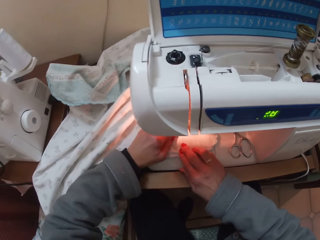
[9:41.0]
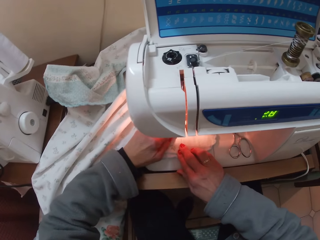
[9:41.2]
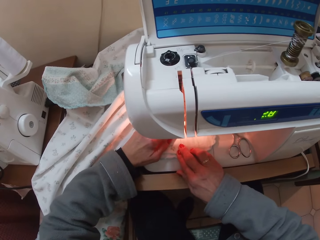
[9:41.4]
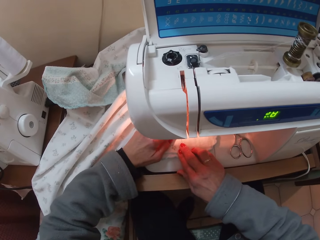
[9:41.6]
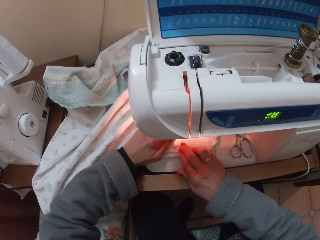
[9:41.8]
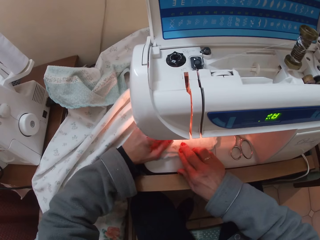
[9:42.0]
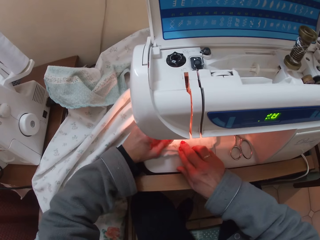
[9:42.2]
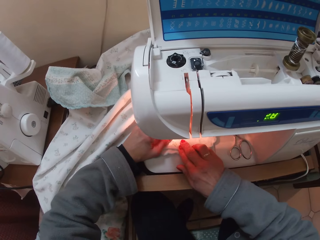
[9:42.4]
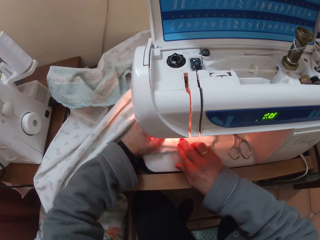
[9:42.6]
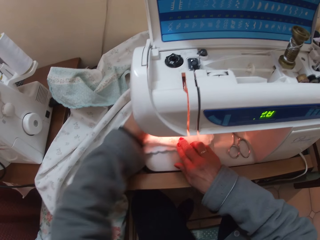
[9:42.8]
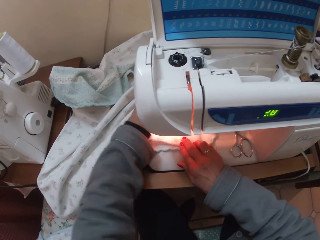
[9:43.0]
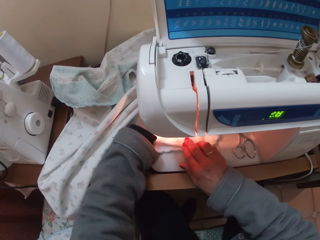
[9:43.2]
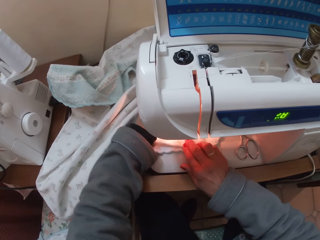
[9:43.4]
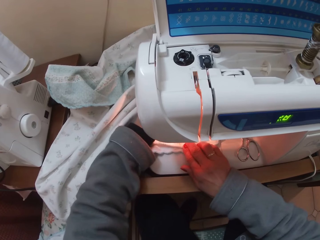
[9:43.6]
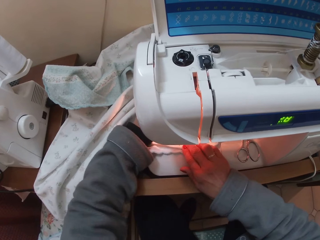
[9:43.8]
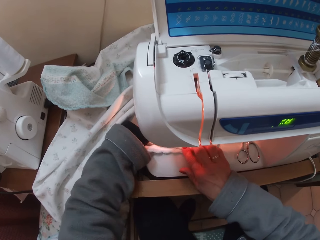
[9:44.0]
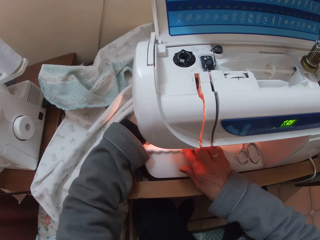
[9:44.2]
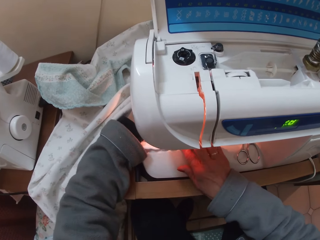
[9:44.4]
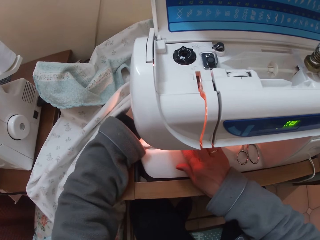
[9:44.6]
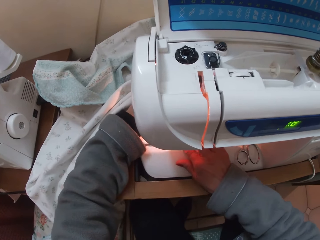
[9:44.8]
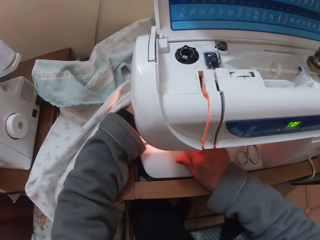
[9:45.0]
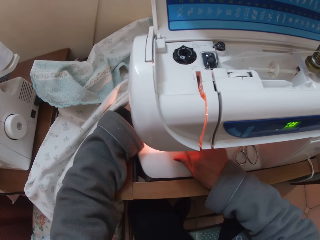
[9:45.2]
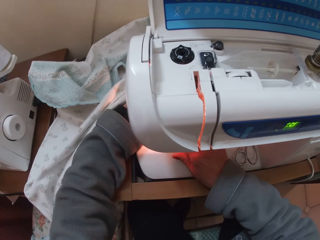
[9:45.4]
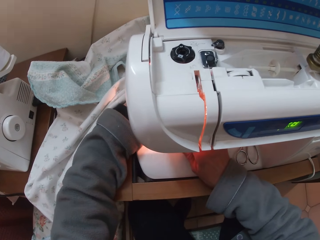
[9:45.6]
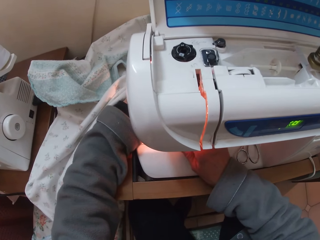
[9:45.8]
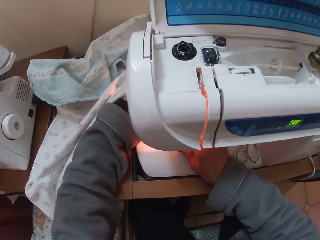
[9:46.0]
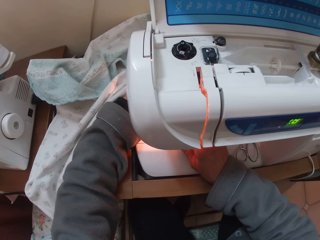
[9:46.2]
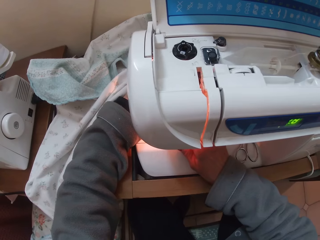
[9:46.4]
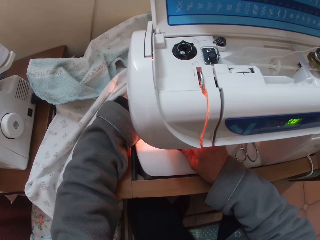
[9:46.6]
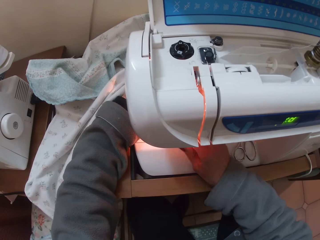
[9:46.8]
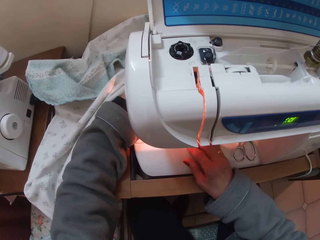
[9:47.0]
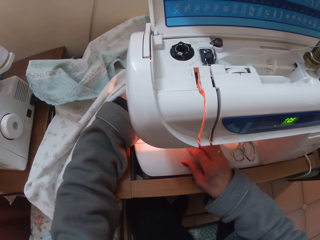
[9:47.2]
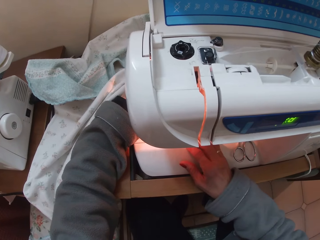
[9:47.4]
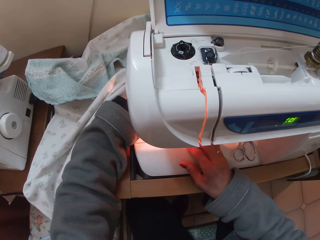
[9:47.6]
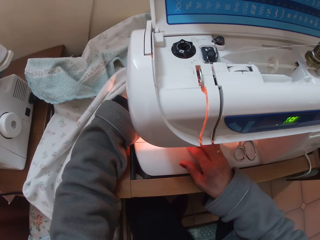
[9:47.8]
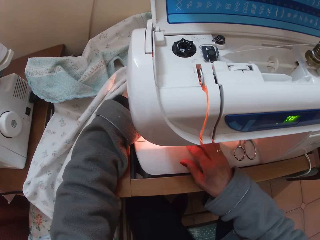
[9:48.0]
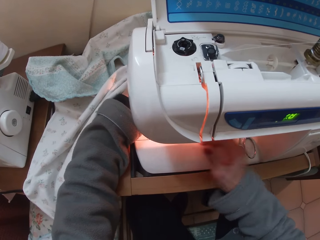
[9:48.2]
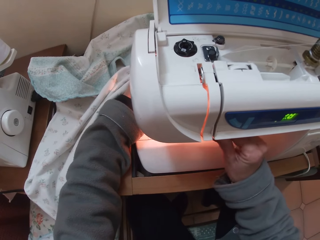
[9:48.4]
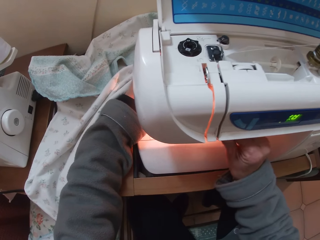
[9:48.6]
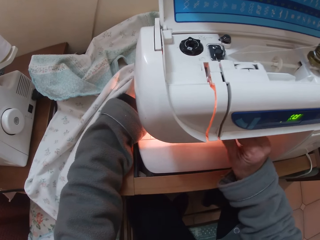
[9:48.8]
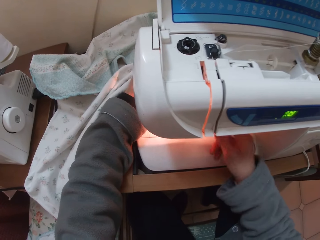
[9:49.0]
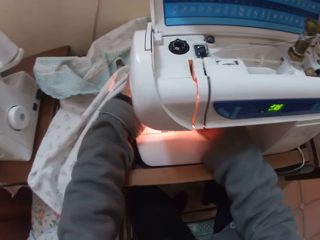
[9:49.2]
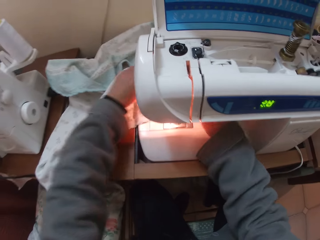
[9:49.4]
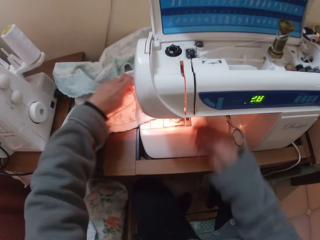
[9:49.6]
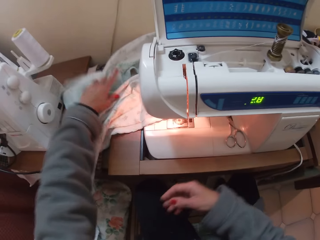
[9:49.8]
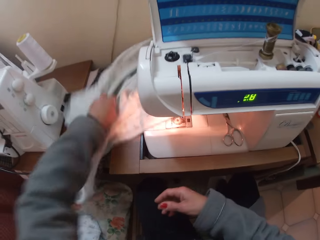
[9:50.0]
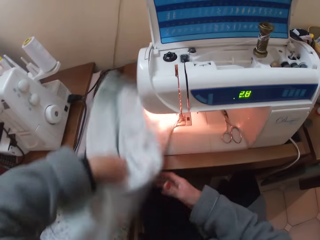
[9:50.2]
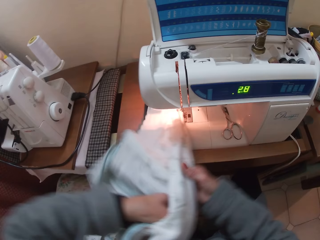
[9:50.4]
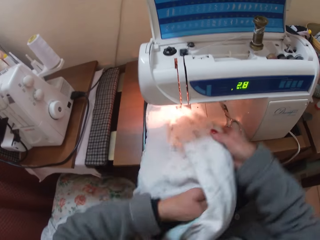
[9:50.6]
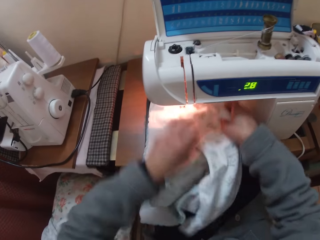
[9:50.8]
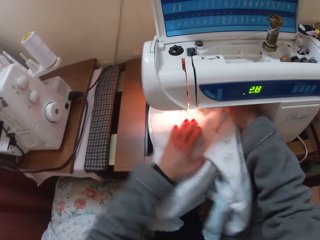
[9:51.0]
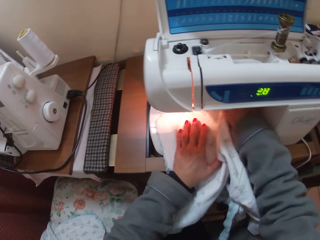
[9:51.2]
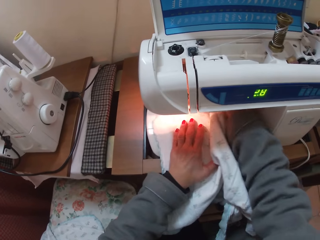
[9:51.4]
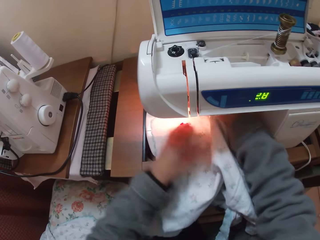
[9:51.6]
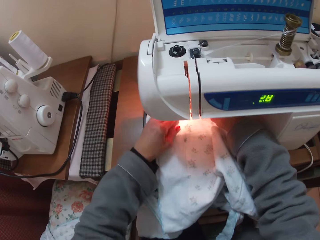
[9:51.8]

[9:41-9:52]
The camera wearer lowers her hand. She places her left hand on the material on top of the flat bed attachment. She sews the cloth. She pulls the material towards the back. She sews. She adjusts the presser foot lever with her right hand. She lowers her hand. She takes both hands off the cloth. She picks up the cloth with her left hand. She adjusts the position of the material. She fixes the cloth into the machine with both hands.

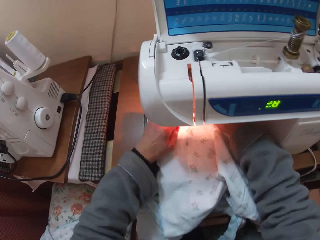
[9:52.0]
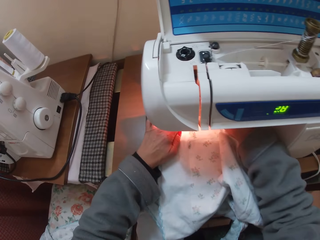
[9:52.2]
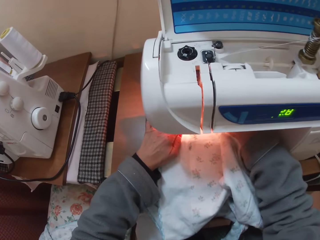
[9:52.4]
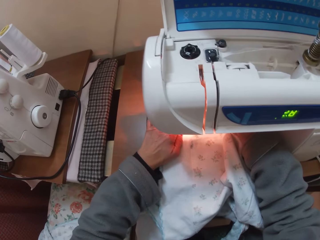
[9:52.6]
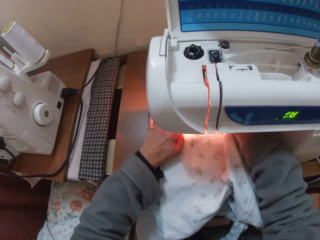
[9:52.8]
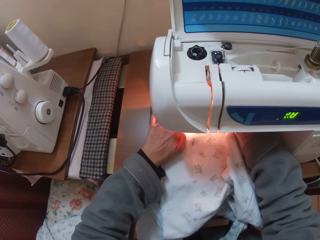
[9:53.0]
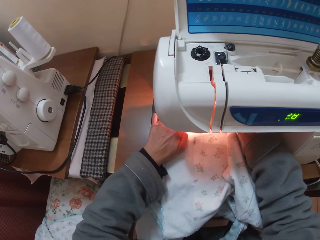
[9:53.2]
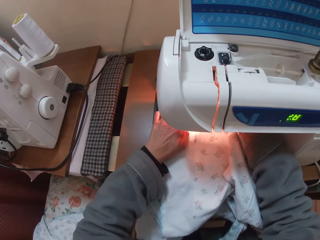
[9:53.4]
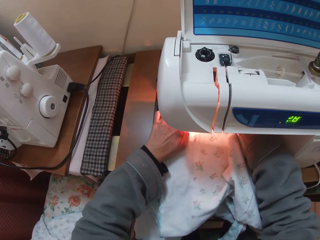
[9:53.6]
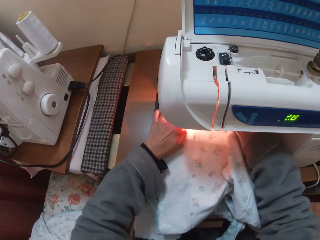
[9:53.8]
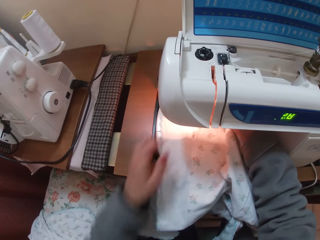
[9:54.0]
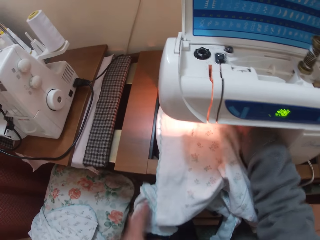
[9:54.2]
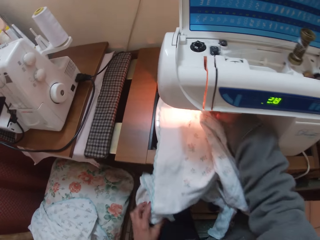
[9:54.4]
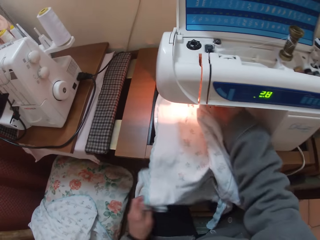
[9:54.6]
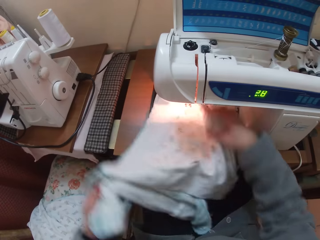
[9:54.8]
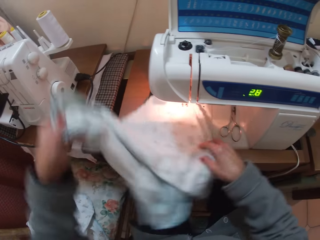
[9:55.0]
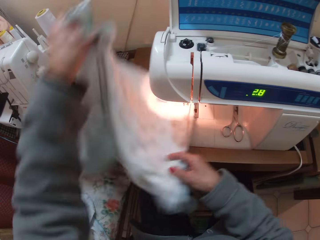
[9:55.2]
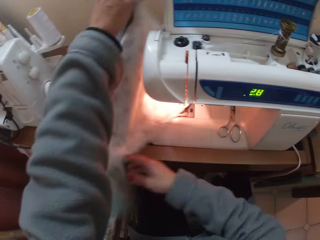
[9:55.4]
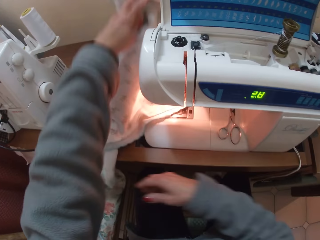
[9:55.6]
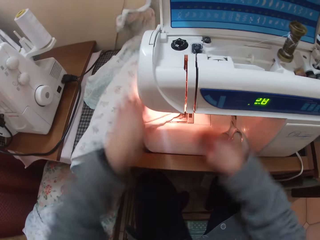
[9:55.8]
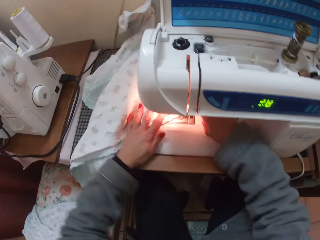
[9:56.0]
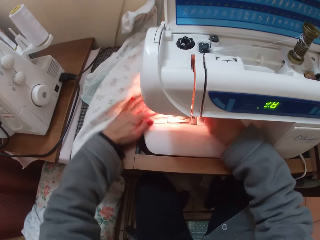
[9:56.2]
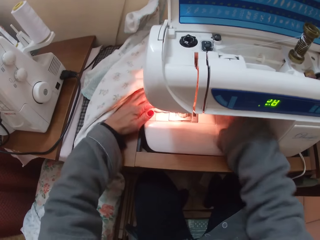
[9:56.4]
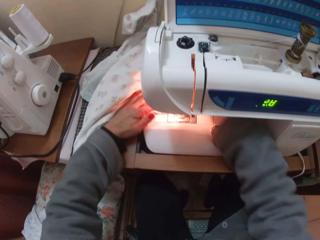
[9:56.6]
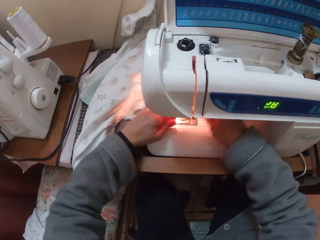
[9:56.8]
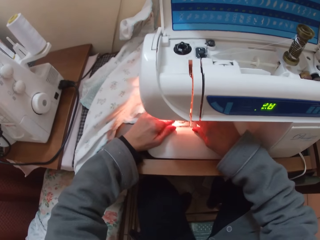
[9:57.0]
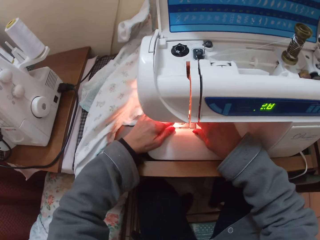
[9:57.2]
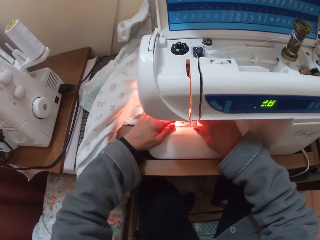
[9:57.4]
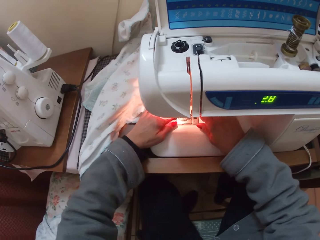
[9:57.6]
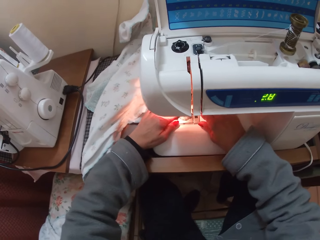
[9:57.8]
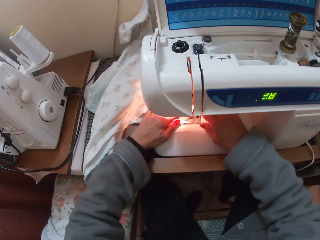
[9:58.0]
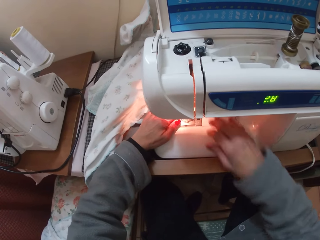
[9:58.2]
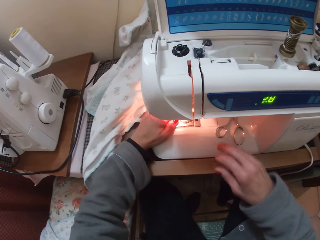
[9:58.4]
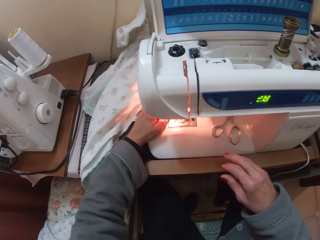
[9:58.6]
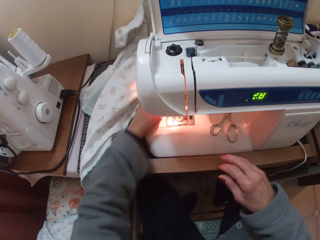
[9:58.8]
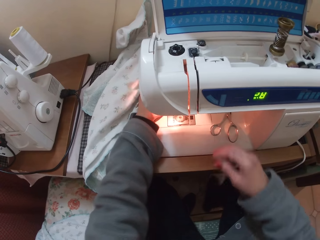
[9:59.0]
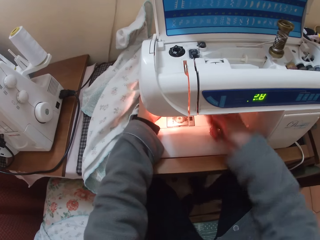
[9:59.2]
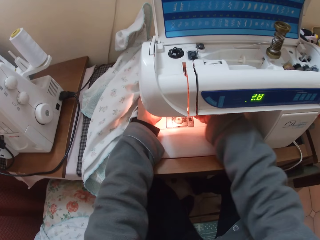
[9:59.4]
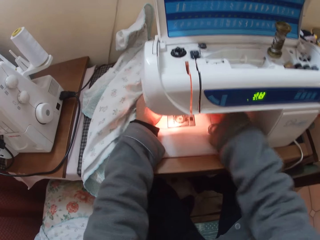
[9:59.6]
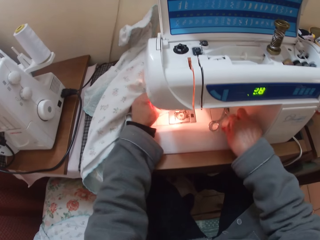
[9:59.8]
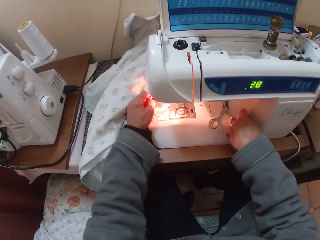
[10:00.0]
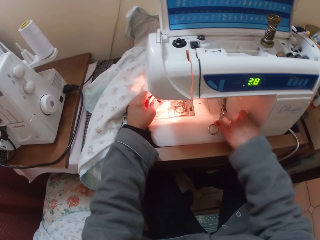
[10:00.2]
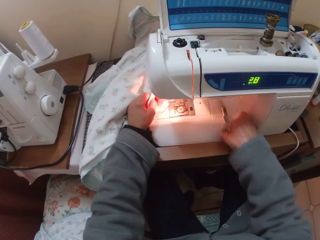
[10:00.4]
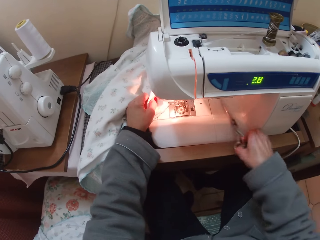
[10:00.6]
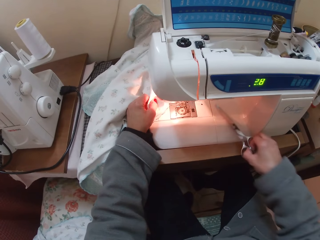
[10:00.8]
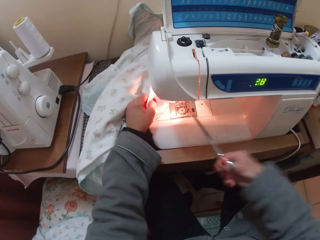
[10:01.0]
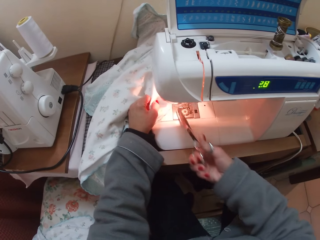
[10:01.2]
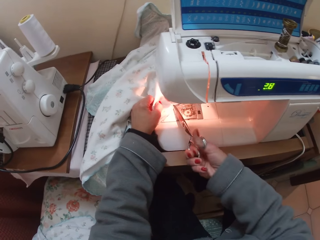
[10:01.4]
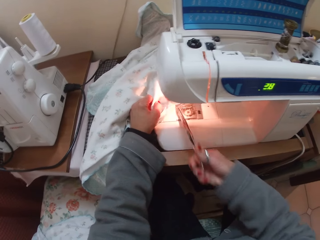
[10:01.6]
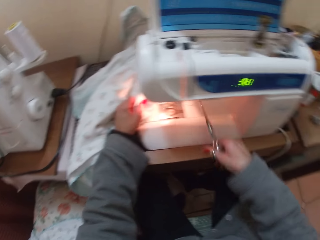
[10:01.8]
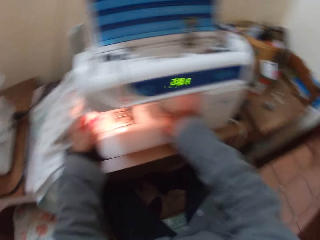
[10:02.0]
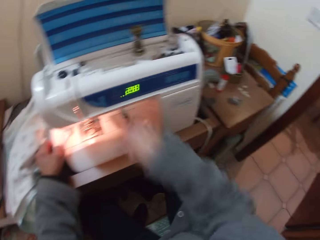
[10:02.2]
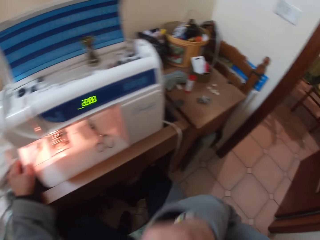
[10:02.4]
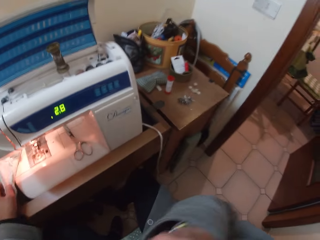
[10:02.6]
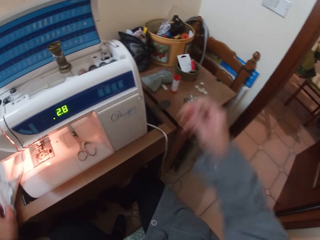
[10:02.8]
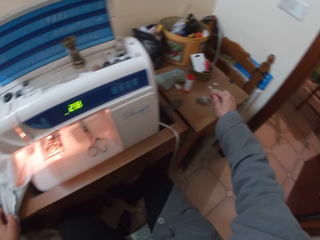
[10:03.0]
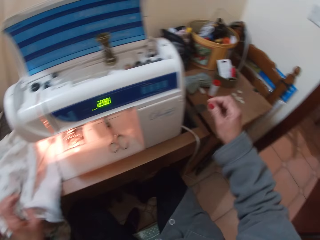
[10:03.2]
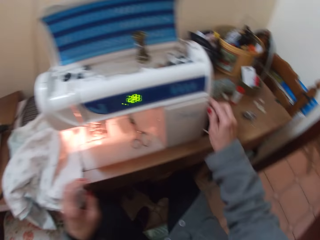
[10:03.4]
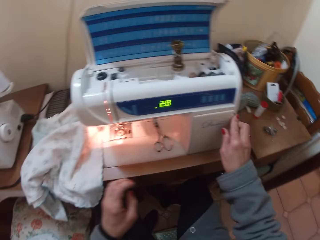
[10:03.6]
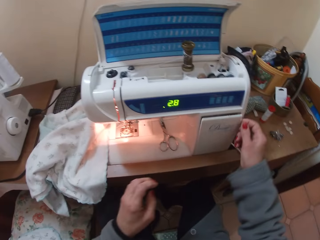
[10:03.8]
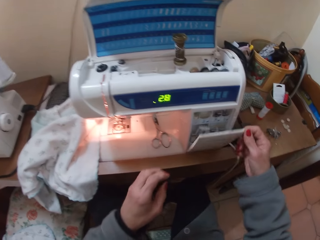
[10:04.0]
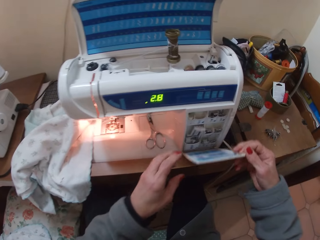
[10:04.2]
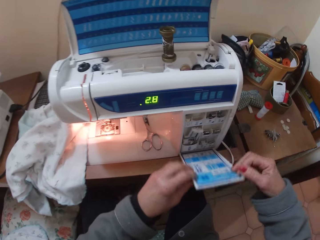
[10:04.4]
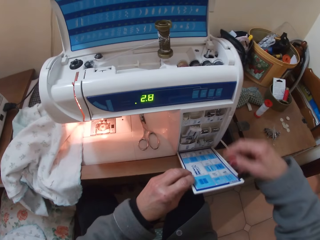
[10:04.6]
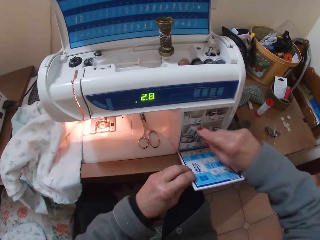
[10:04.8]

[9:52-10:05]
The camera wearer sews the cloth. She takes her left hand off the cloth. She raises the cloth with both hands. She takes both hands off the cloth. She adjusts the cloth in the machine with both hands. She takes her right hand off the cloth. She sews. She puts her right hand into the sewing machine. She picks up a pair of scissors with her right hand. She cuts a part of the piece of cloth or a piece of thread with the pair of scissors. She drops the pair of scissors on the sewing machine. She raises her right hand. She drops her right hand. She drops the cloth from her left hand. She reaches out for something. She opens a part of the sewing machine or the cabinet with her right hand. She holds a part of the sewing machine with her left hand.
